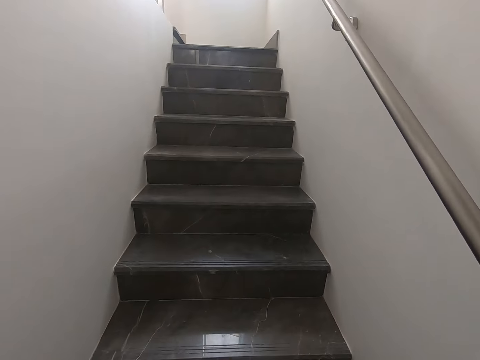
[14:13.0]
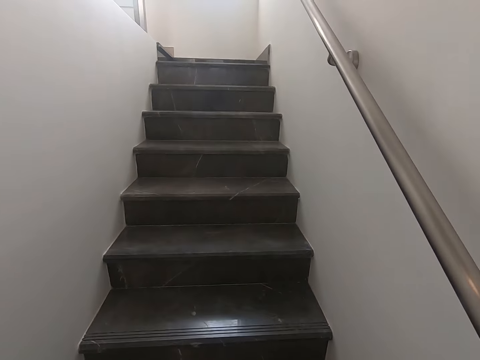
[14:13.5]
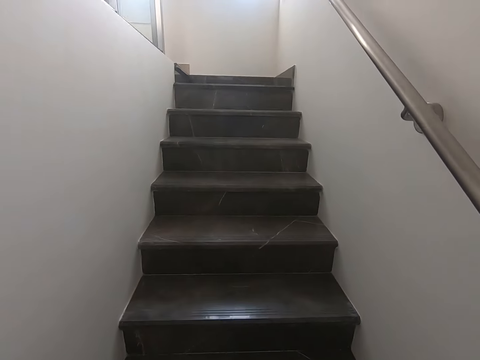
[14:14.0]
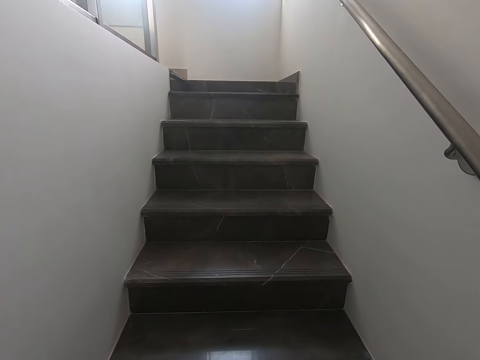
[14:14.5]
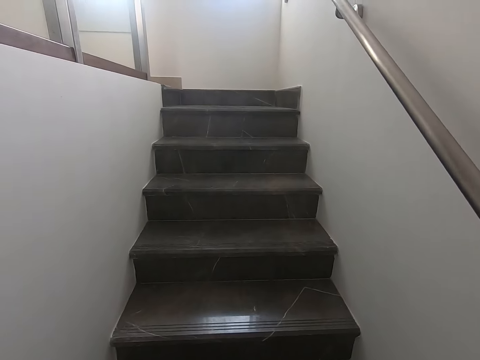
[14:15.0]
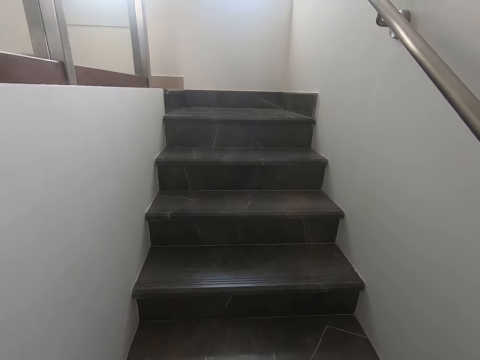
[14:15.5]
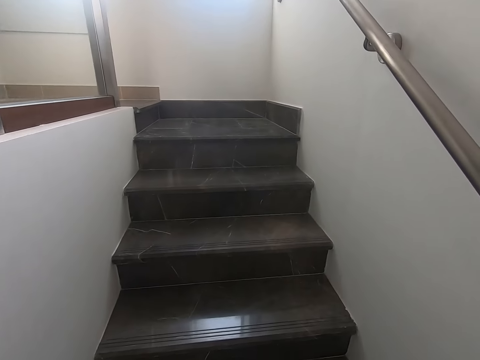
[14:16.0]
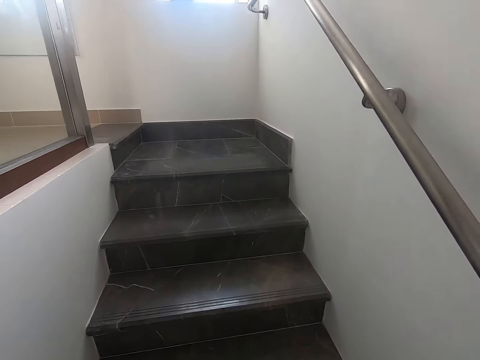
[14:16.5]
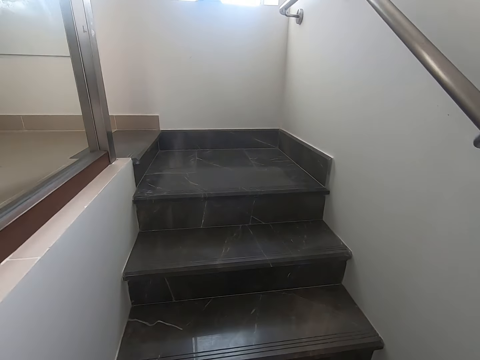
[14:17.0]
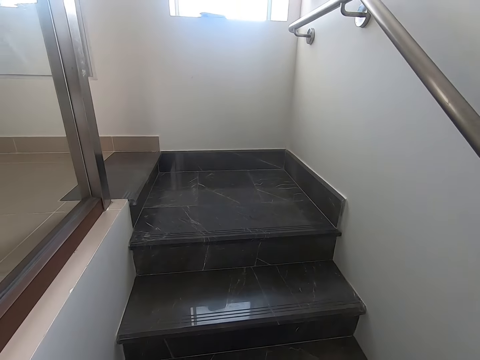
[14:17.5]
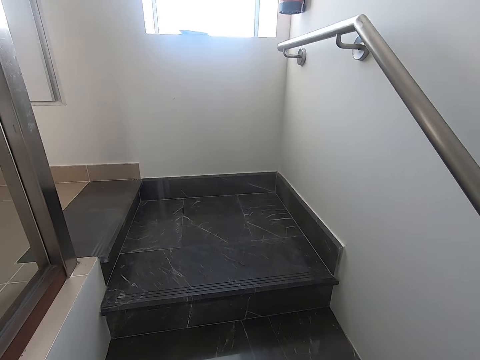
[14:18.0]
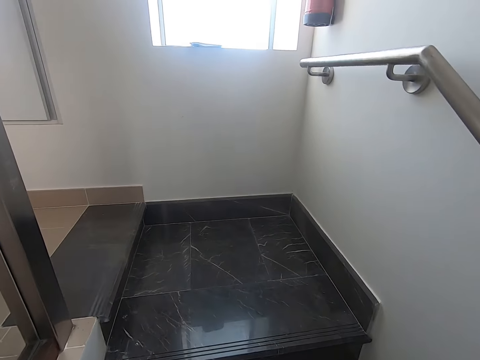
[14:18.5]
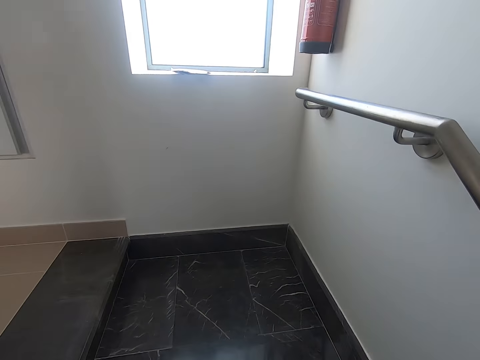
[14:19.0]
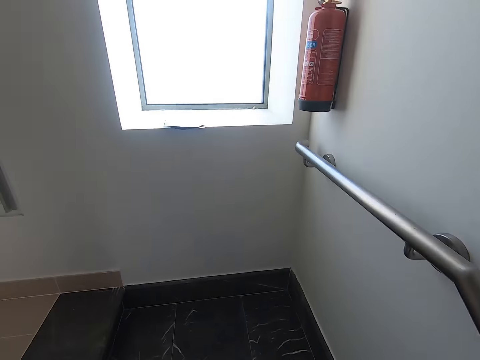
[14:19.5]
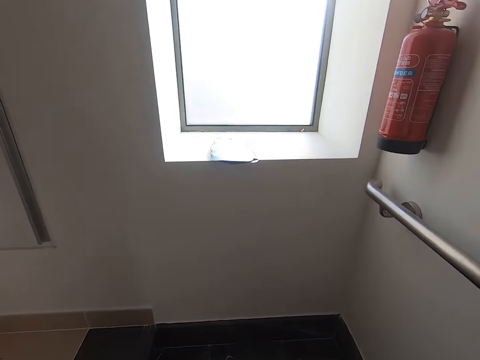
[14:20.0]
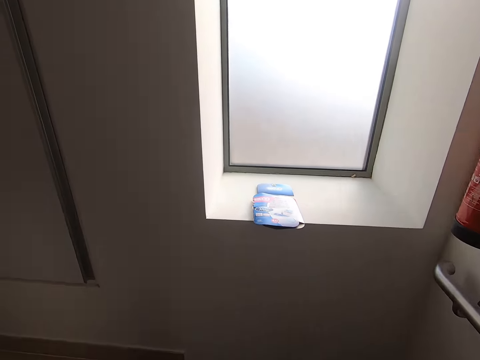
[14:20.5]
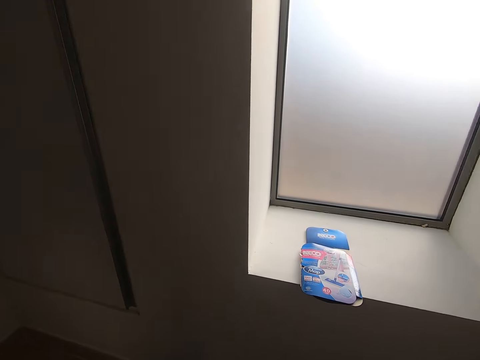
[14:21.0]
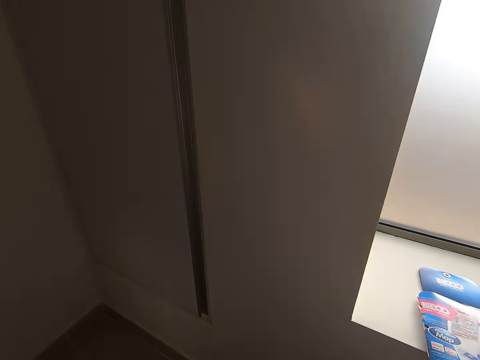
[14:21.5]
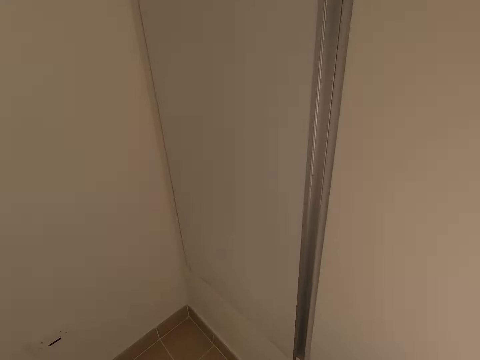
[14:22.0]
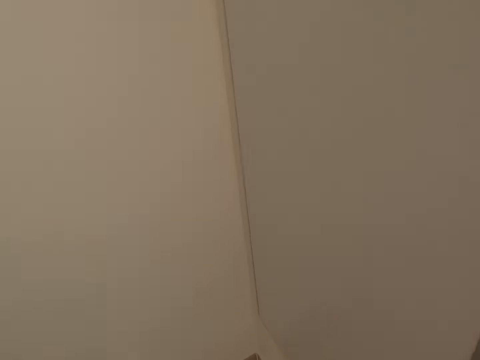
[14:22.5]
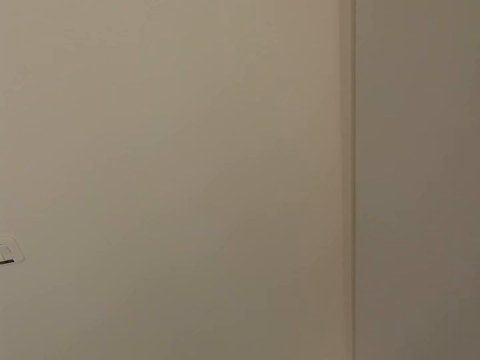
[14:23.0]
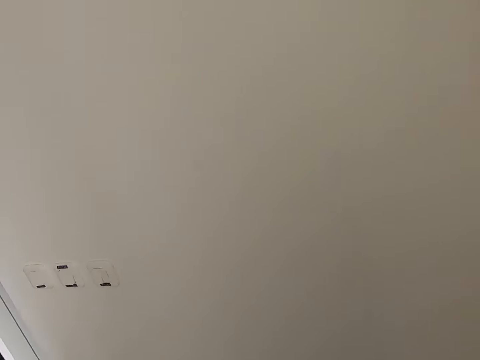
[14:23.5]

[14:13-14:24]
The camera wearer takes a turn to his left.
